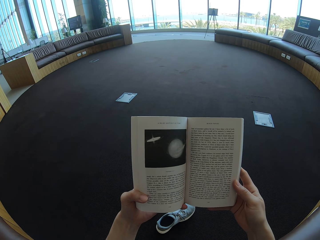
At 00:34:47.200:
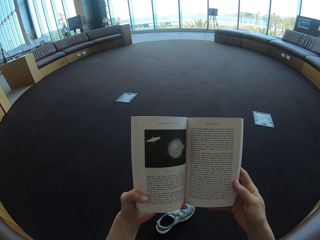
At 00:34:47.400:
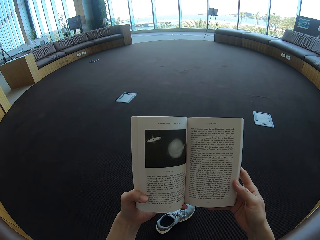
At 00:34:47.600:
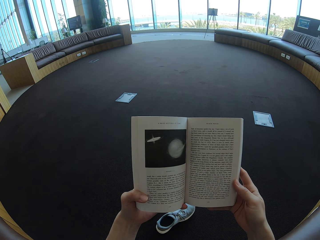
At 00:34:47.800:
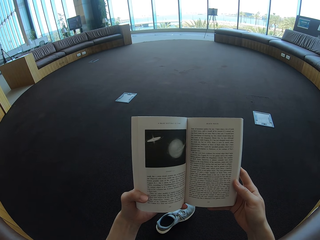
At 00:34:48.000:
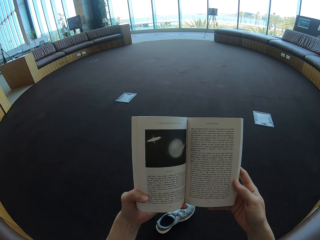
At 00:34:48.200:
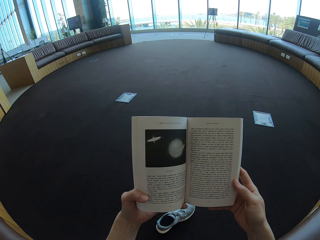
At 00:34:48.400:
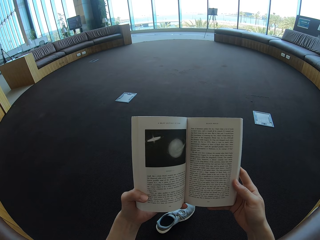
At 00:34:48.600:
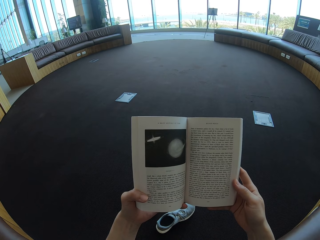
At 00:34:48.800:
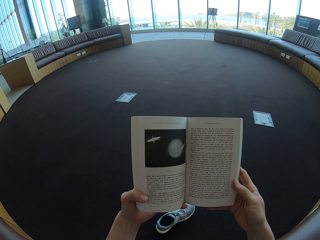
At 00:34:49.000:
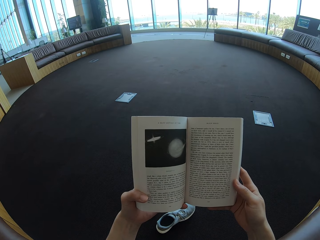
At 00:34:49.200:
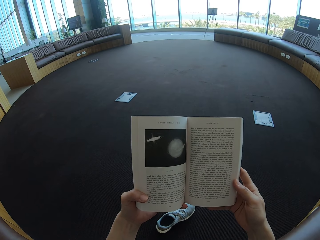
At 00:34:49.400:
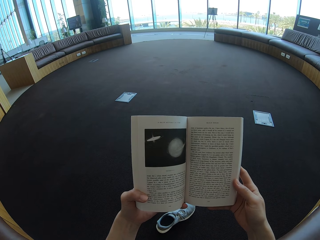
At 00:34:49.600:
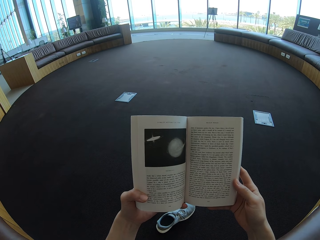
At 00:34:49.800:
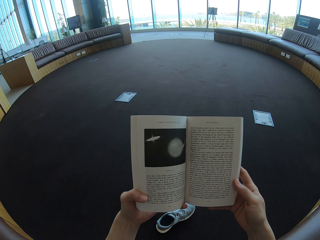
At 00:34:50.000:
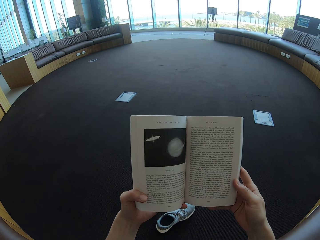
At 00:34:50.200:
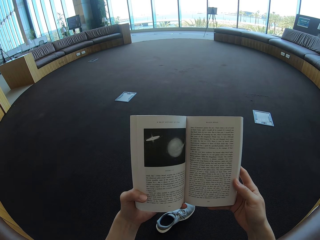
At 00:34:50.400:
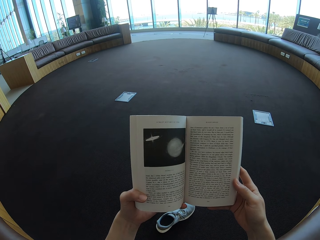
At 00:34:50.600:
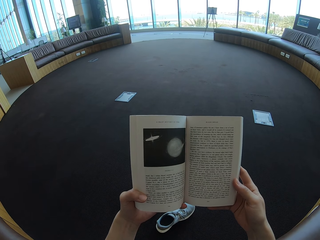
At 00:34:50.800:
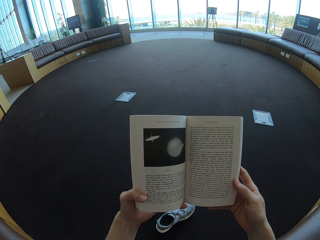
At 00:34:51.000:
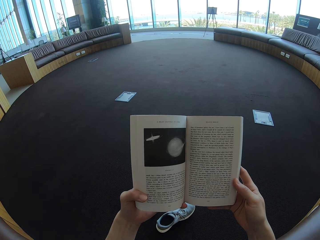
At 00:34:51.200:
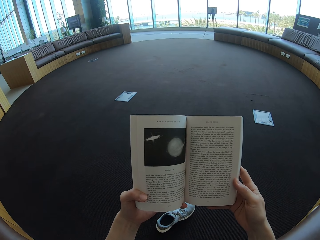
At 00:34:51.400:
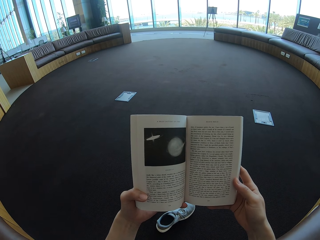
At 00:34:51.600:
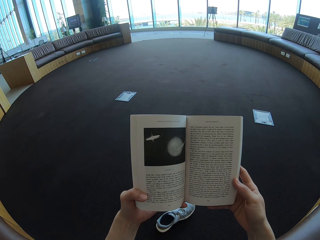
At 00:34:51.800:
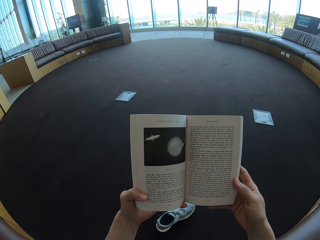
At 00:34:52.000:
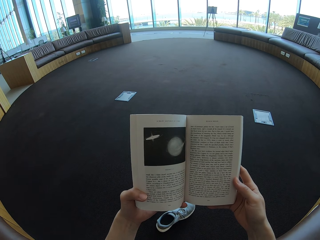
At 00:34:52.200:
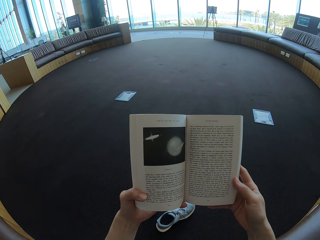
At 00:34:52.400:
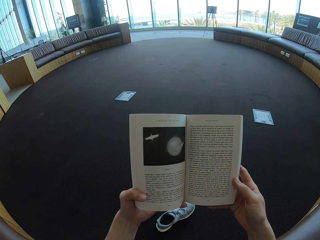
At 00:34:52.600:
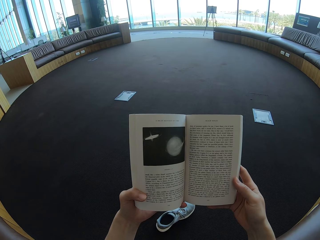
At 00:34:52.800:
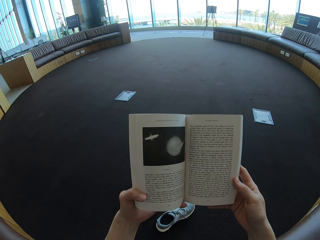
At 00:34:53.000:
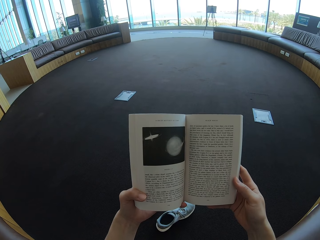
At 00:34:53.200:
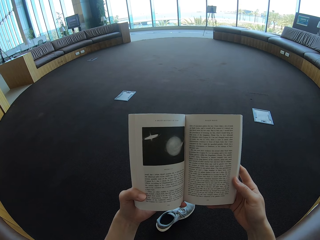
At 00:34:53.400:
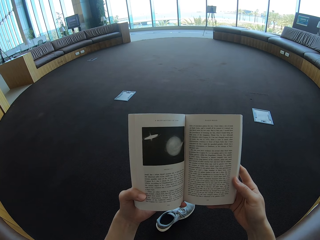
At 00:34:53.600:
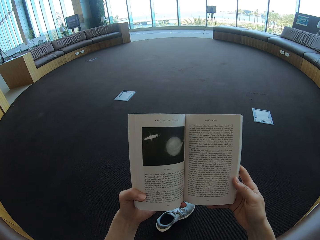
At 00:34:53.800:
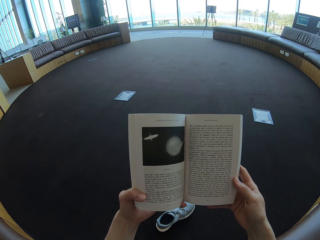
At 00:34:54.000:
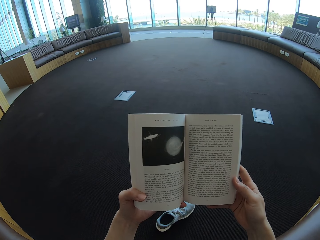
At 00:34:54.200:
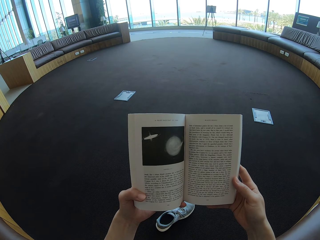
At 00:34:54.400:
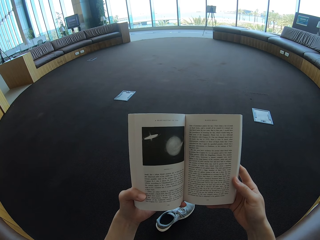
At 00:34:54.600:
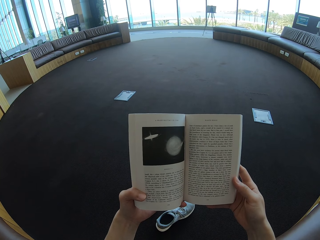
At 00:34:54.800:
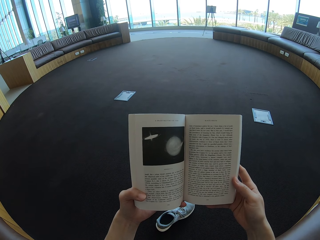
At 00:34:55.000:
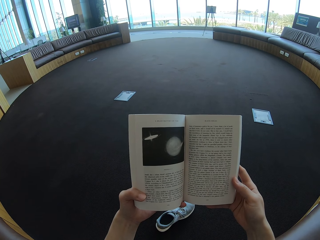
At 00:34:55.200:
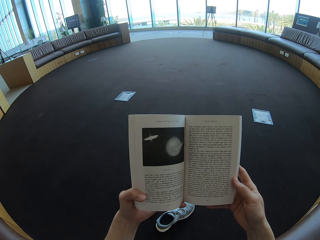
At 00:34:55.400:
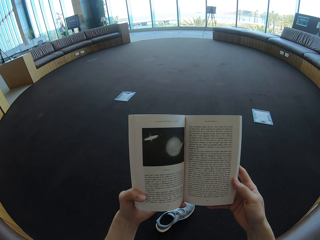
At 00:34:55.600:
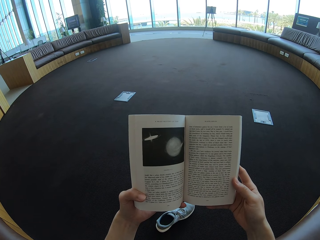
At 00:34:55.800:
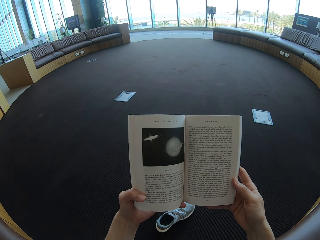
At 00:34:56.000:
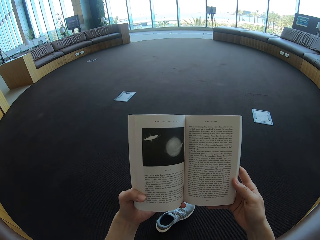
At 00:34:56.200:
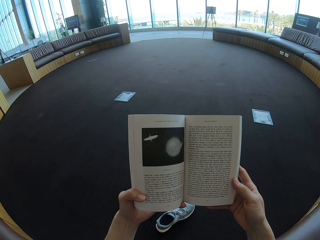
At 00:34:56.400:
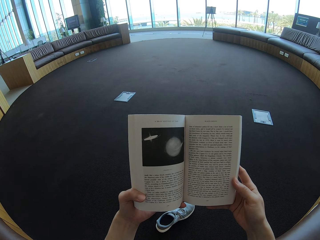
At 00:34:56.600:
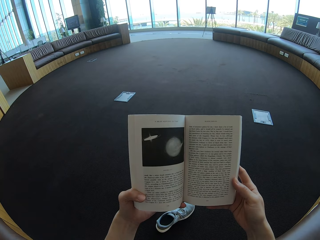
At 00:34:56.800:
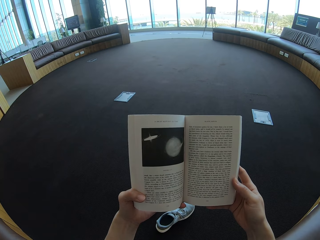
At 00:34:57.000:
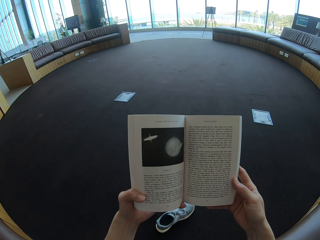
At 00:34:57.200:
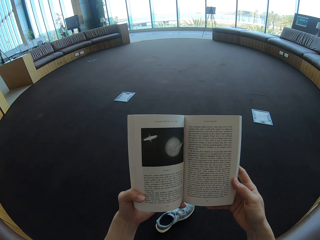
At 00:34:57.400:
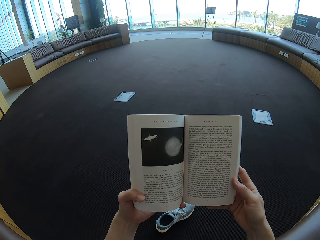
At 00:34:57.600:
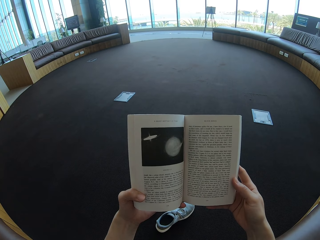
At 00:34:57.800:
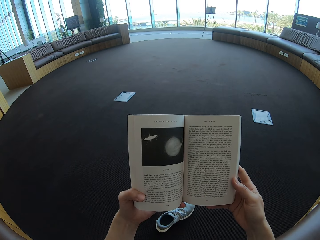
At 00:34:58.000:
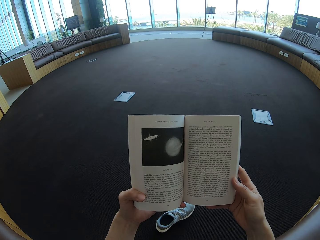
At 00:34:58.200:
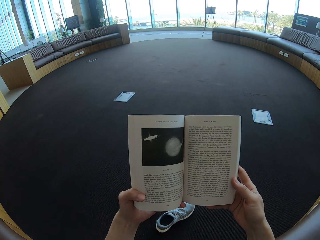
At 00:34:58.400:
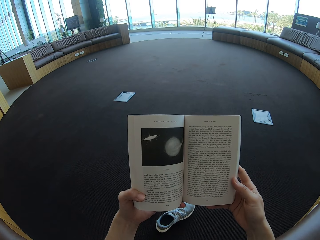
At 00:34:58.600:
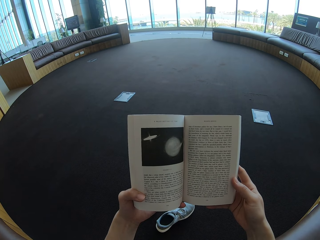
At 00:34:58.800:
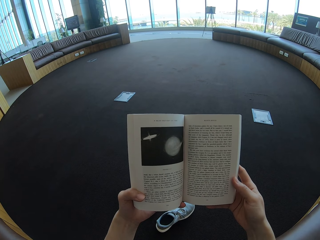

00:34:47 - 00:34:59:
The camera wearer holds the story book with both hands.

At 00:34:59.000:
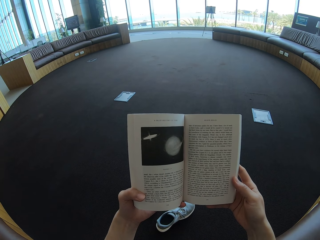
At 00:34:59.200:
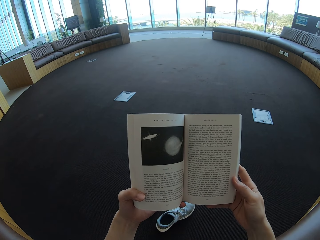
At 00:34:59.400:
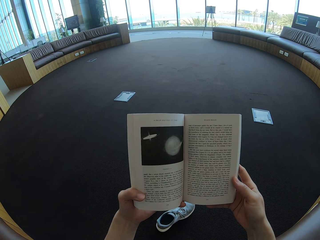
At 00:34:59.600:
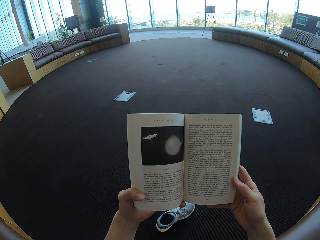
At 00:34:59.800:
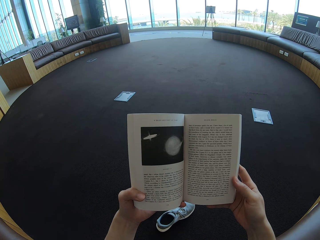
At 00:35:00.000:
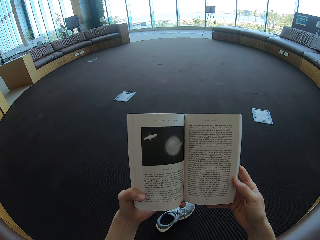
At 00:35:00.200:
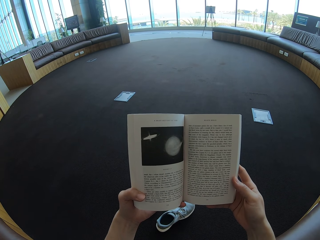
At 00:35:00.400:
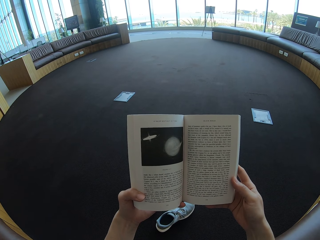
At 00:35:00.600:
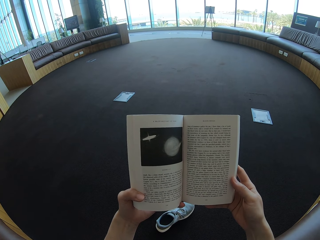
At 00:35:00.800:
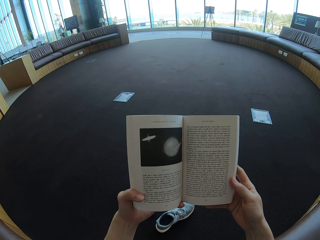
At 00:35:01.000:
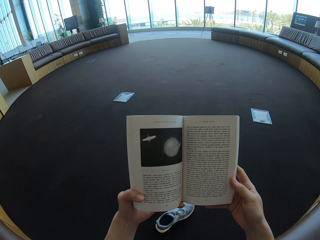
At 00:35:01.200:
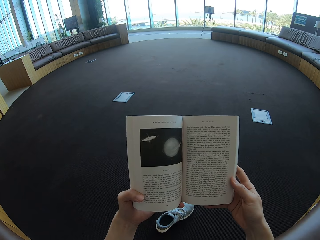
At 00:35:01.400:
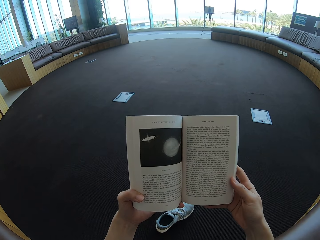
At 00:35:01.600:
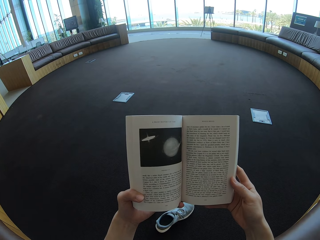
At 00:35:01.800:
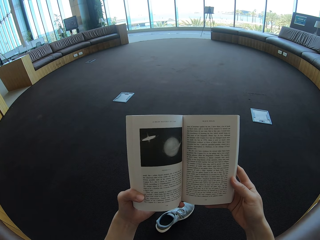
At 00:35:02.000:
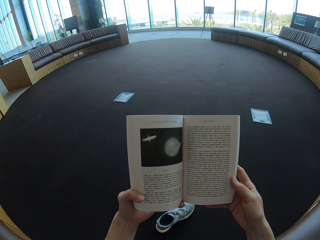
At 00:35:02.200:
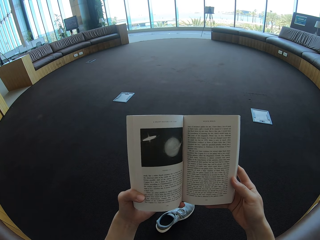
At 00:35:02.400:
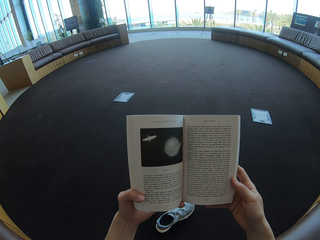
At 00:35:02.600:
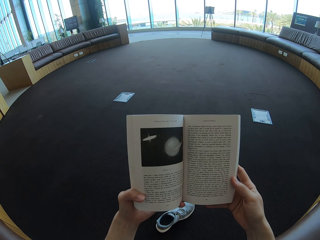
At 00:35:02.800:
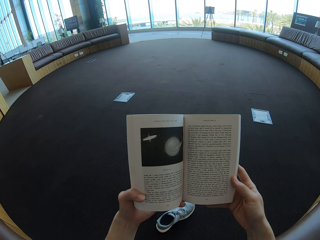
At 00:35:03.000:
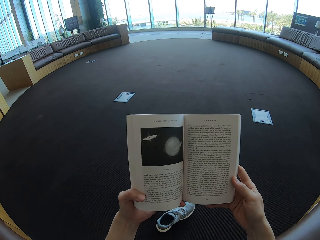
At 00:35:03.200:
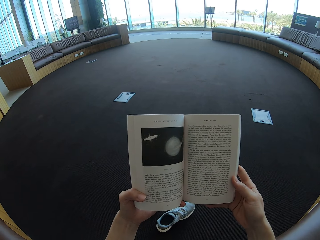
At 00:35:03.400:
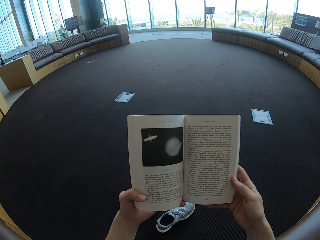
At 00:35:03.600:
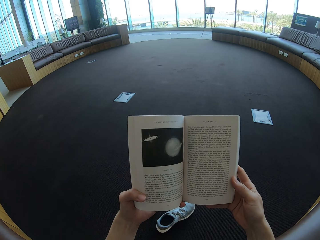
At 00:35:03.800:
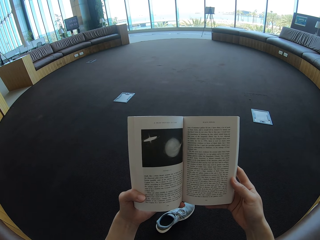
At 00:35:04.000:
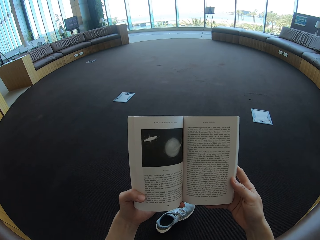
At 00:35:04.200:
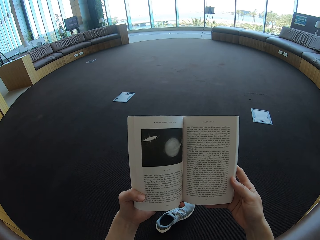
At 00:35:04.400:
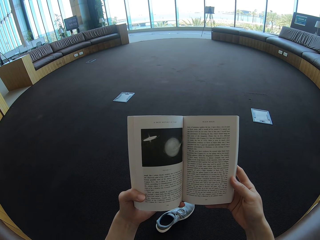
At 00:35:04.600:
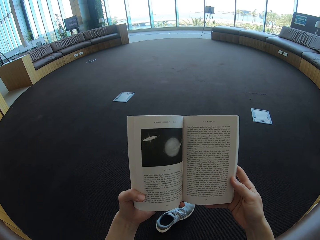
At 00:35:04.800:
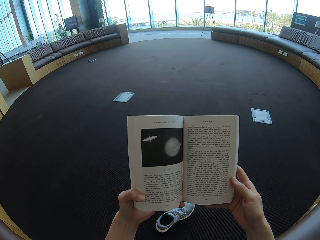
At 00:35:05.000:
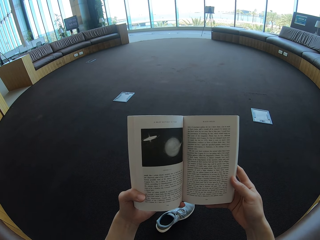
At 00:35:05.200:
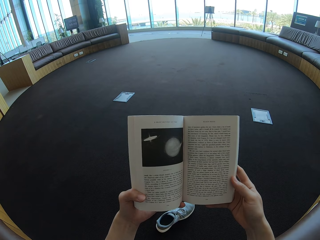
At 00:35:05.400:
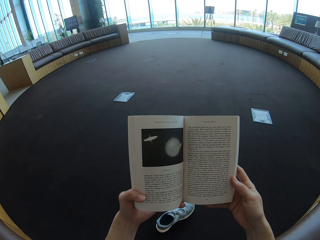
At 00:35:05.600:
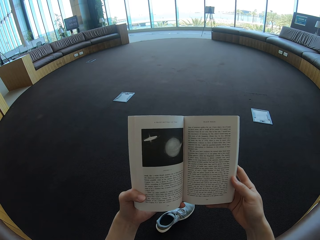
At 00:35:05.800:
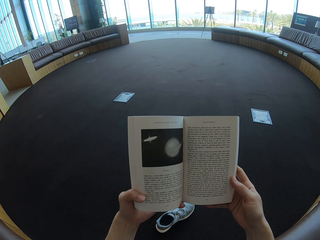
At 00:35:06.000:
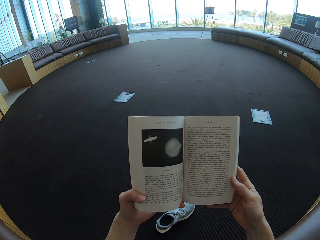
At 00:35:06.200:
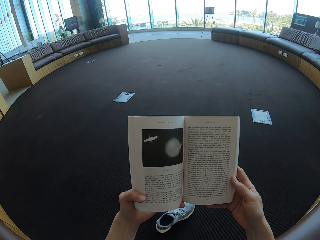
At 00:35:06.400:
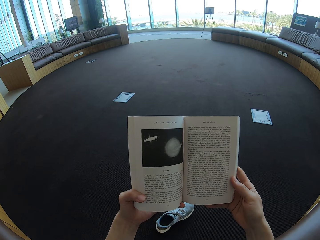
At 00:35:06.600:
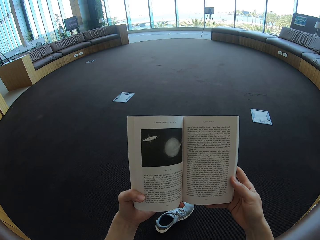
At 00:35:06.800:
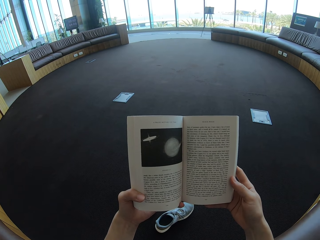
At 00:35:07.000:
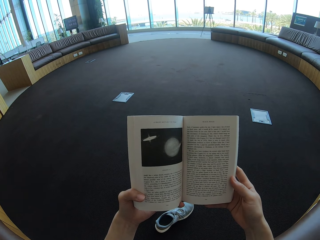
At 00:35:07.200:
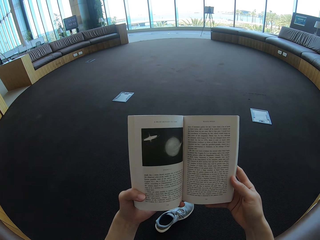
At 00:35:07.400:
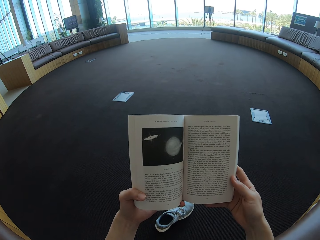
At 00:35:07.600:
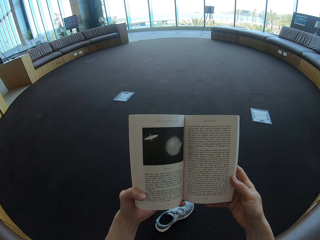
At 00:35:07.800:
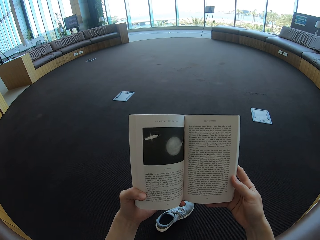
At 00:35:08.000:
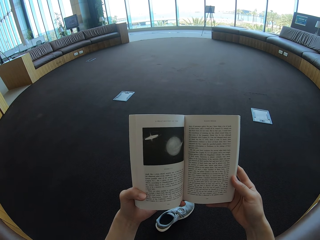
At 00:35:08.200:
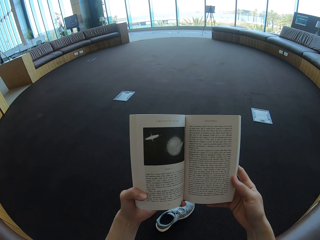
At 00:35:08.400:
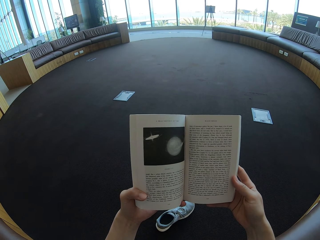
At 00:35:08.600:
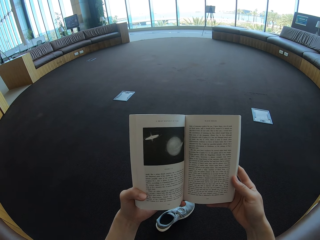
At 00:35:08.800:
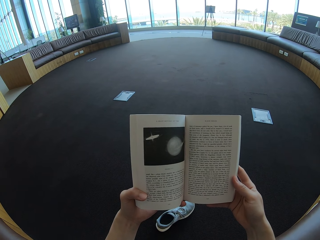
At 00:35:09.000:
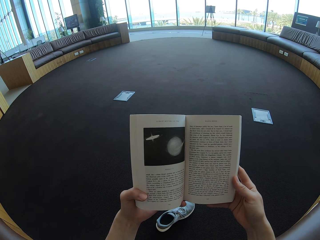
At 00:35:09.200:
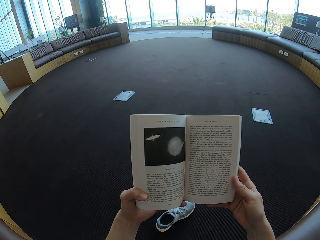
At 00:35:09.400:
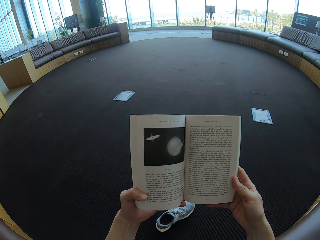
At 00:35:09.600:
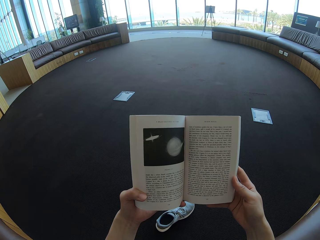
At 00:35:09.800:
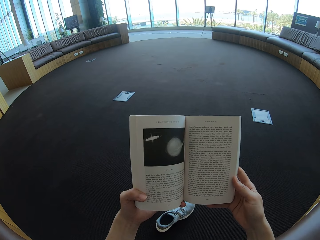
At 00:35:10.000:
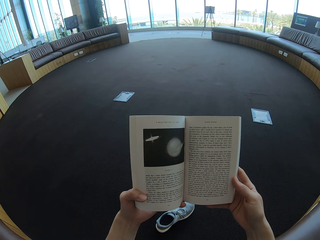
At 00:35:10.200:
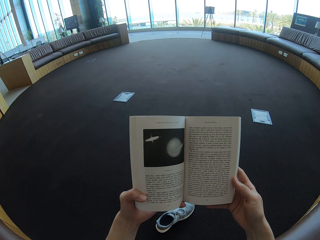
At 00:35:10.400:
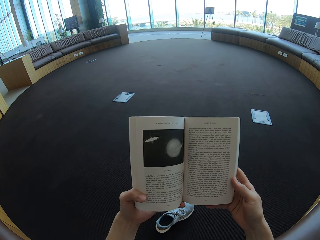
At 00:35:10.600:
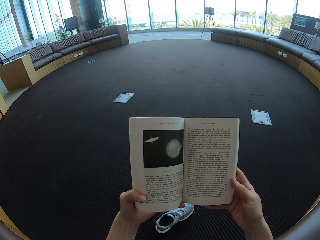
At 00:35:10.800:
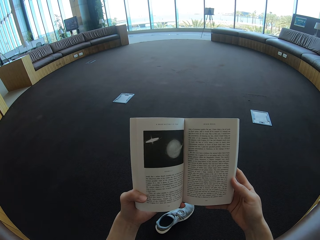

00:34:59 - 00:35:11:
The camera wearer reads on the story book.
